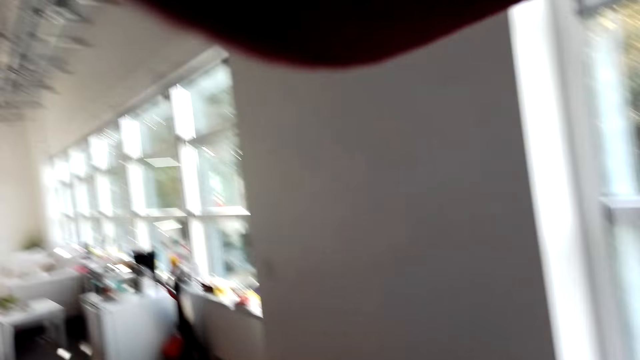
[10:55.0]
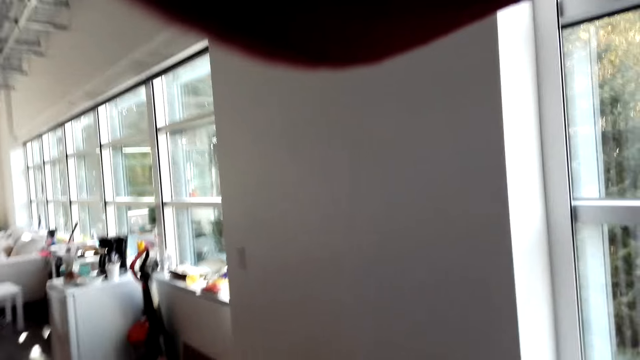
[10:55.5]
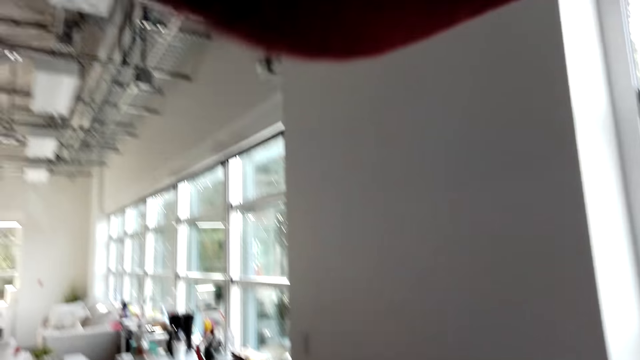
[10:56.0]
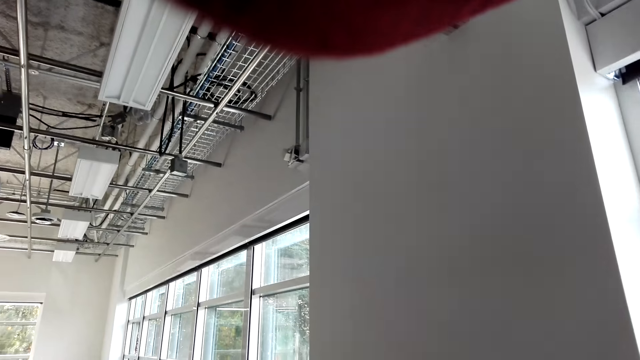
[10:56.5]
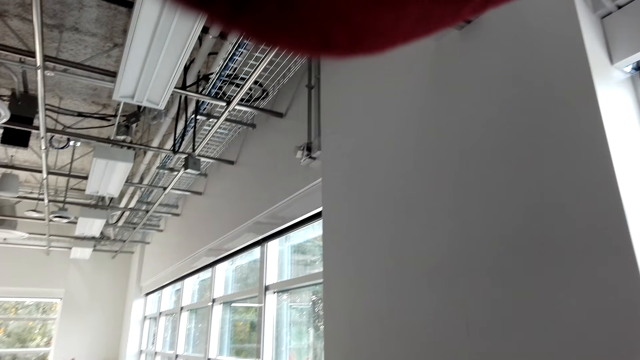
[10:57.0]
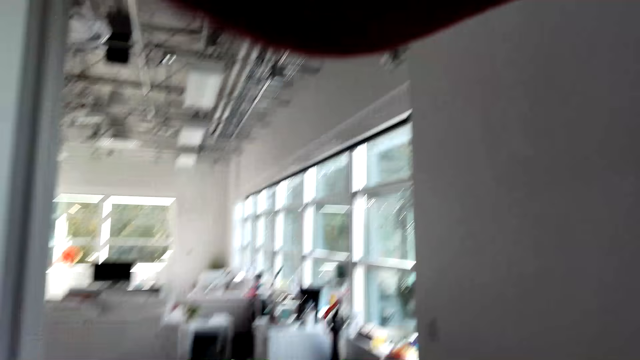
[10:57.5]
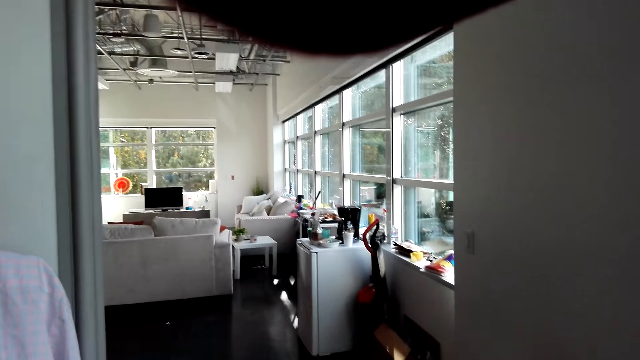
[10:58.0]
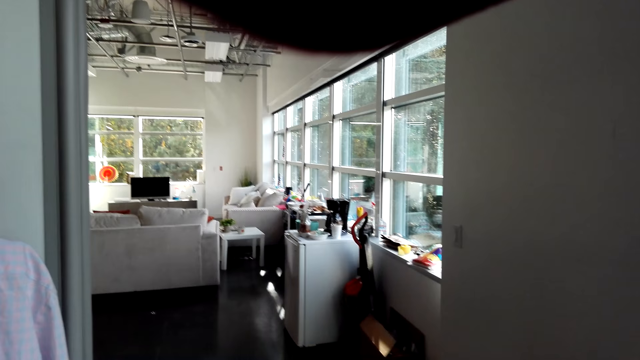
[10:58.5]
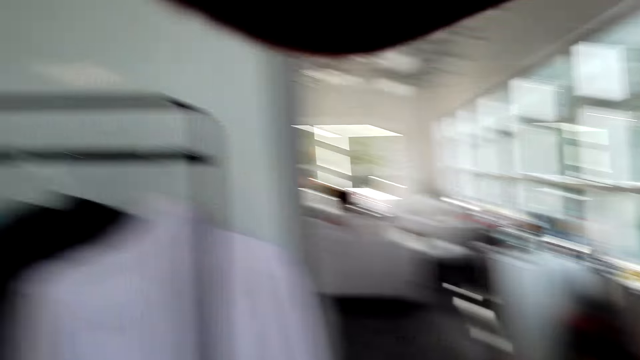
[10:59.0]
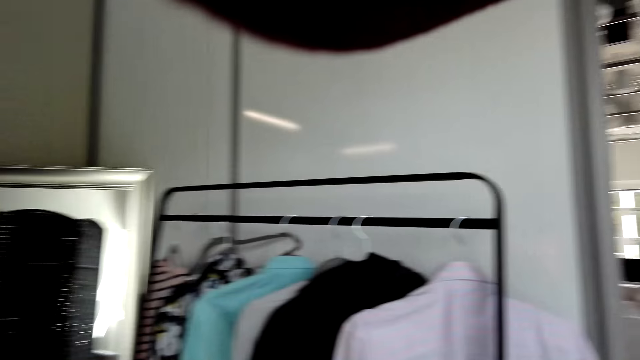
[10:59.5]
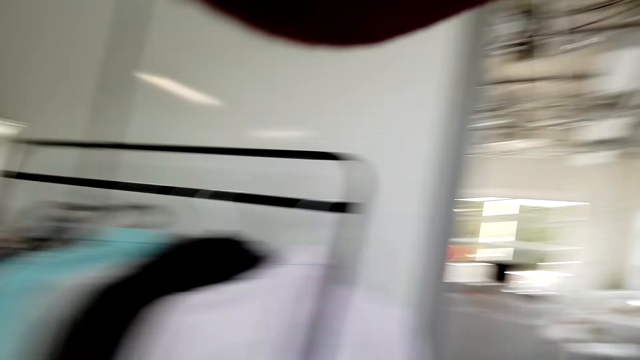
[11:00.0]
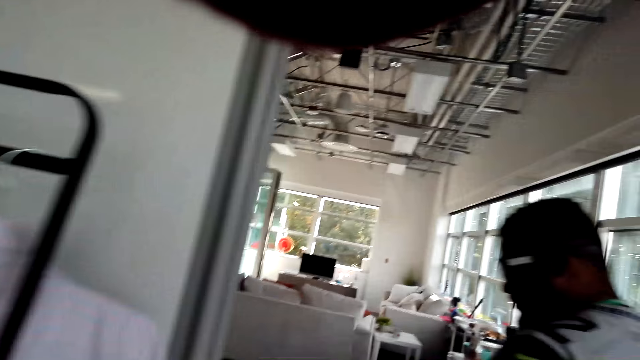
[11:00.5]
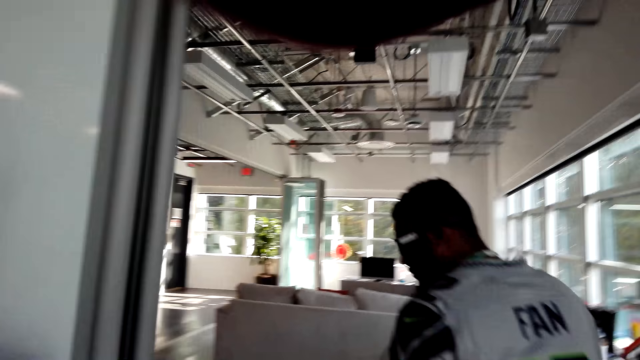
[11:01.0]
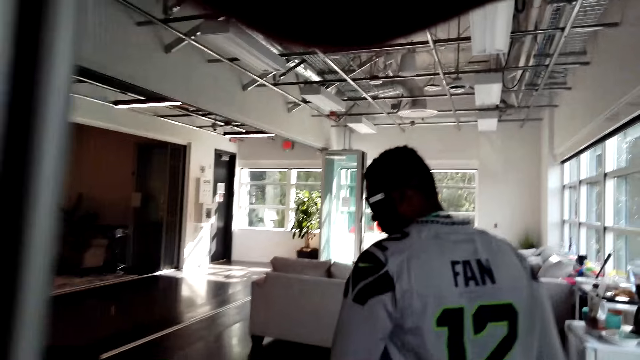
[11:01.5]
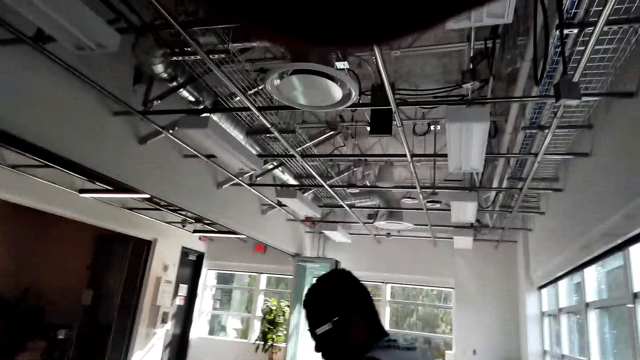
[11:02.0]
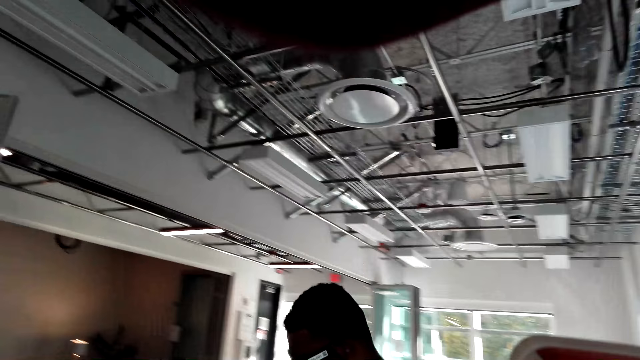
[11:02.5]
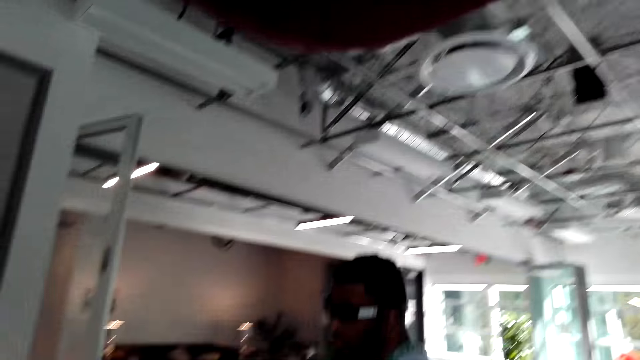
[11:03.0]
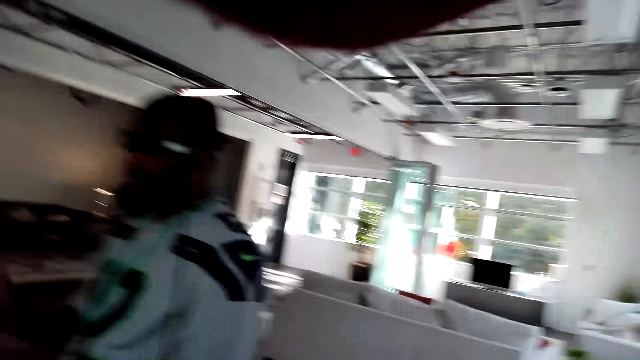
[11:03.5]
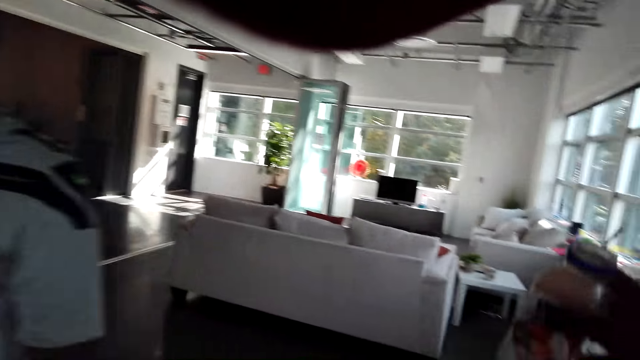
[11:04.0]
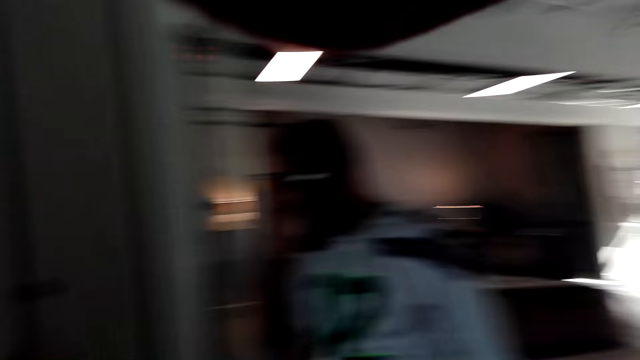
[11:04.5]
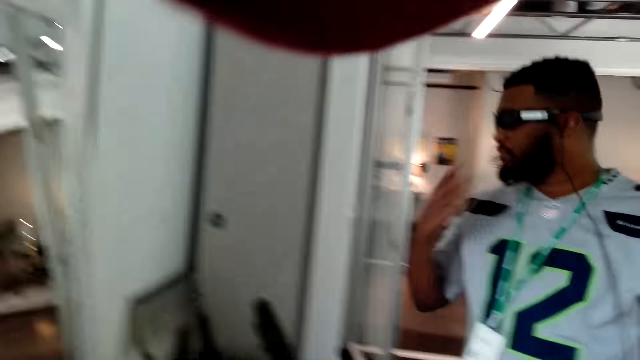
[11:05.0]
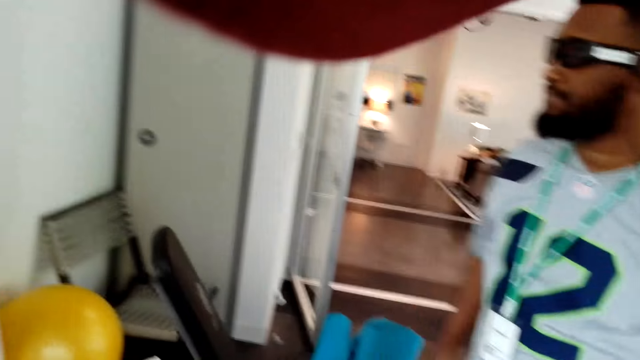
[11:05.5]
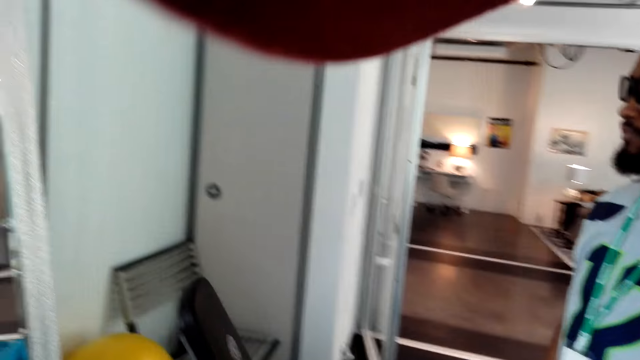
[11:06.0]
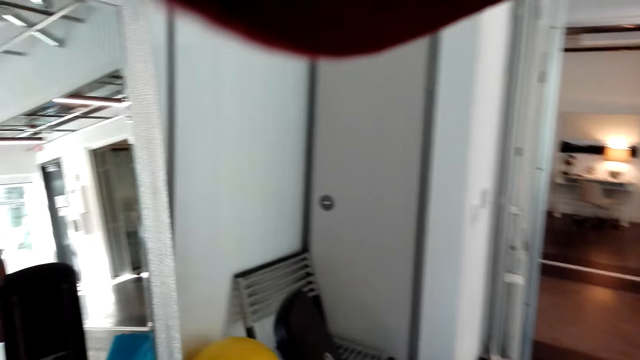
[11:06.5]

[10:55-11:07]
The camera wearer stares at the house. A man walks in the house.

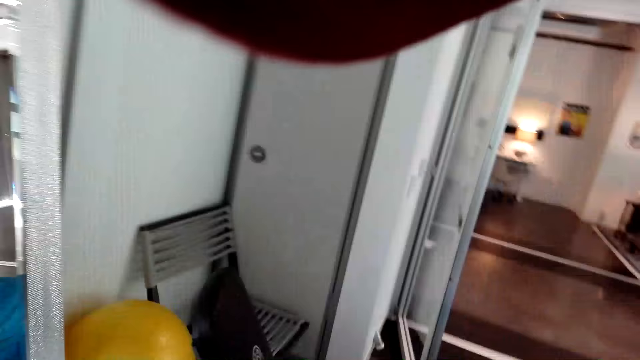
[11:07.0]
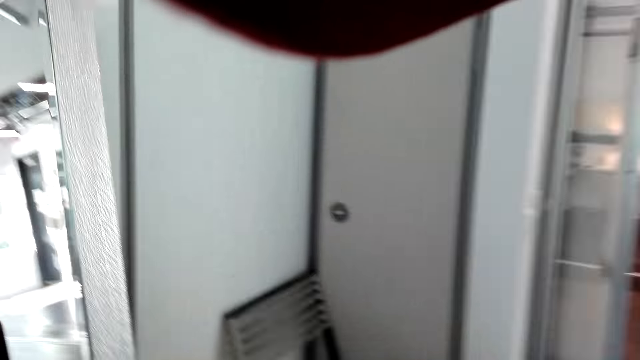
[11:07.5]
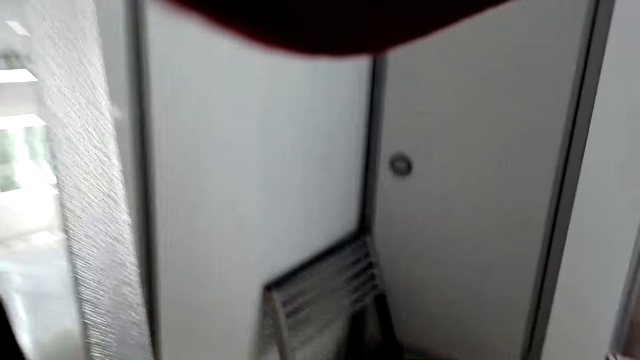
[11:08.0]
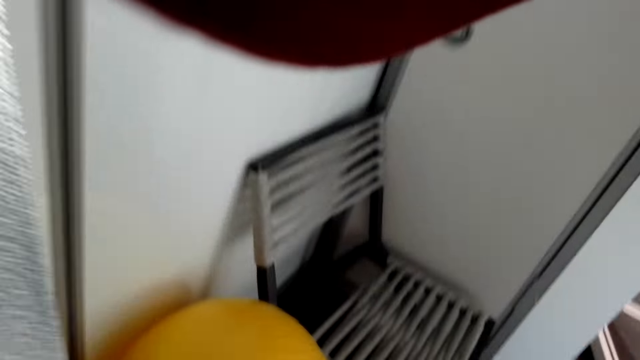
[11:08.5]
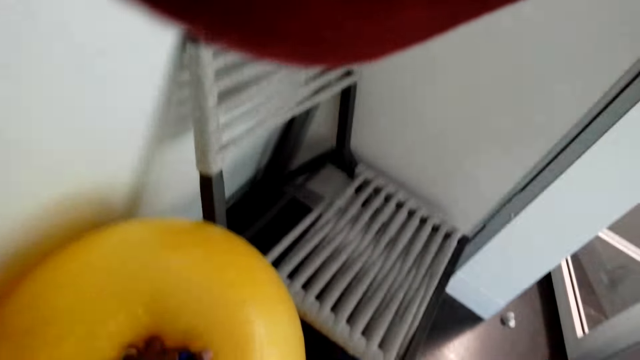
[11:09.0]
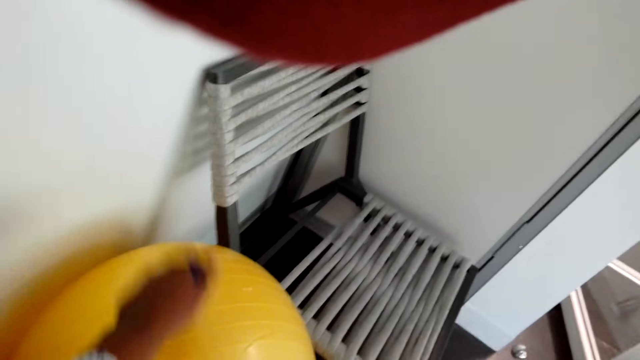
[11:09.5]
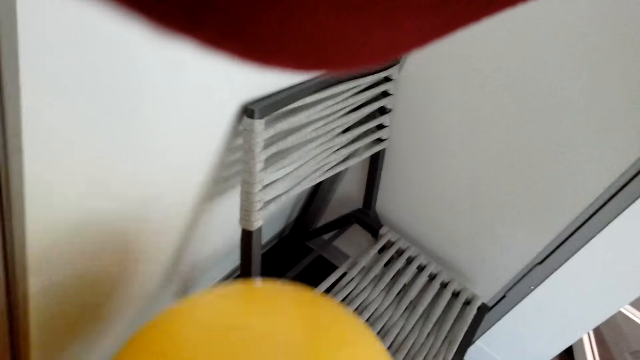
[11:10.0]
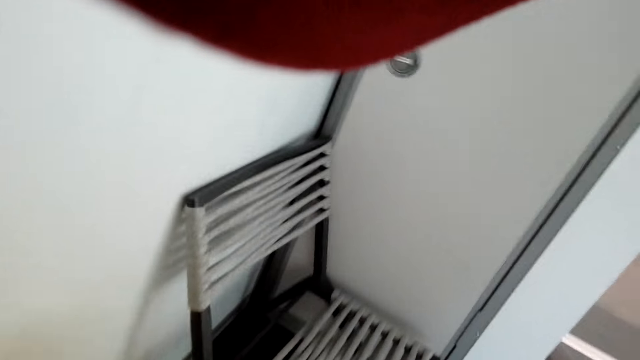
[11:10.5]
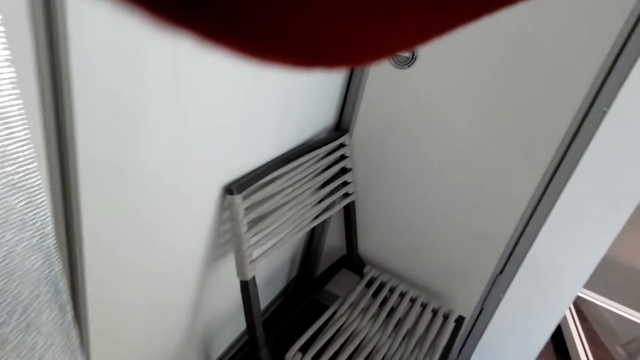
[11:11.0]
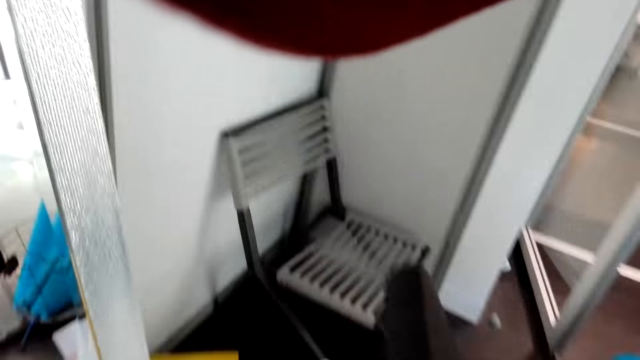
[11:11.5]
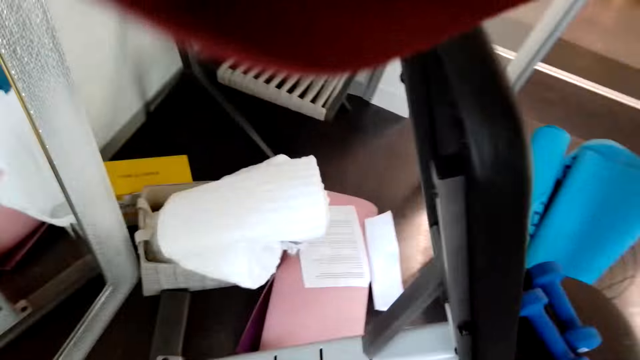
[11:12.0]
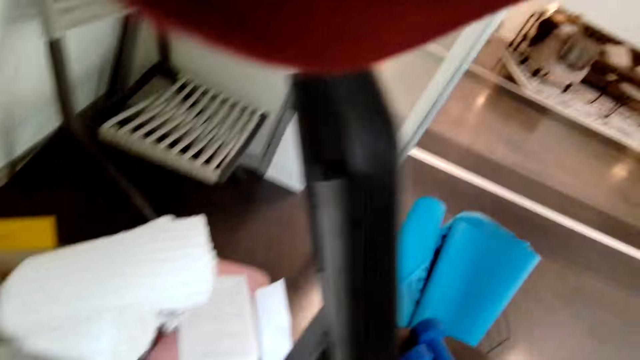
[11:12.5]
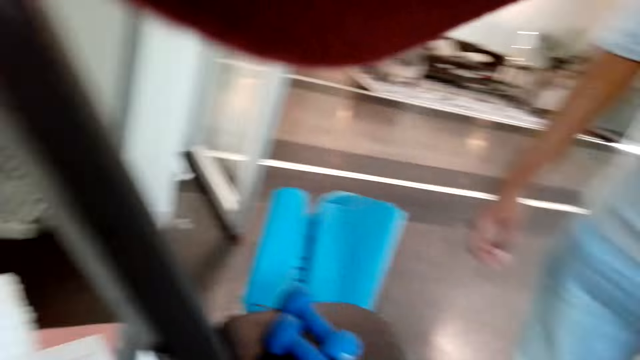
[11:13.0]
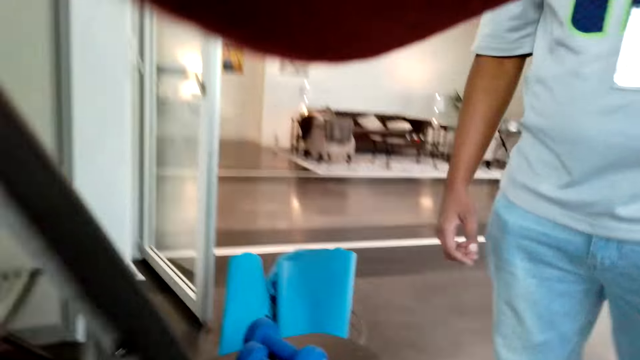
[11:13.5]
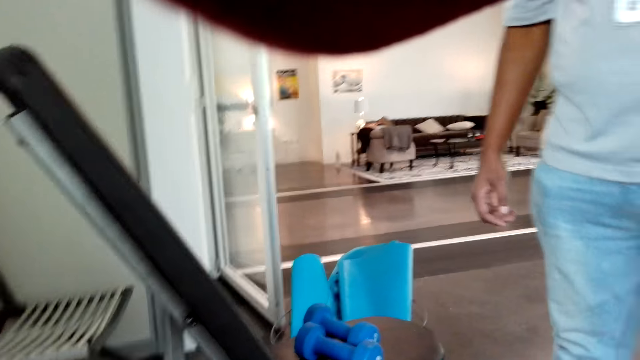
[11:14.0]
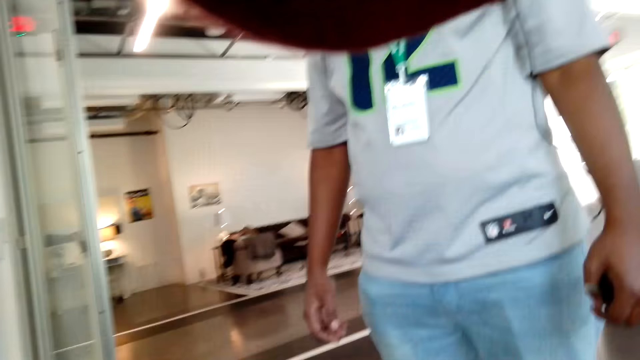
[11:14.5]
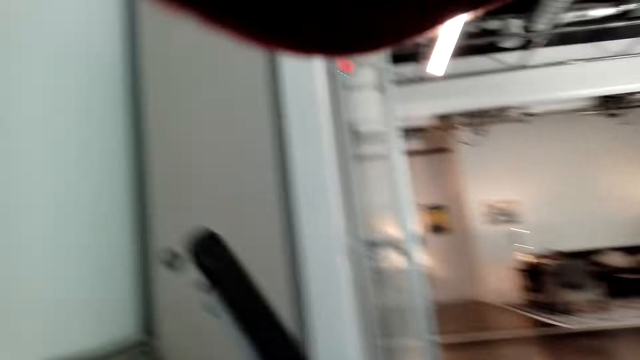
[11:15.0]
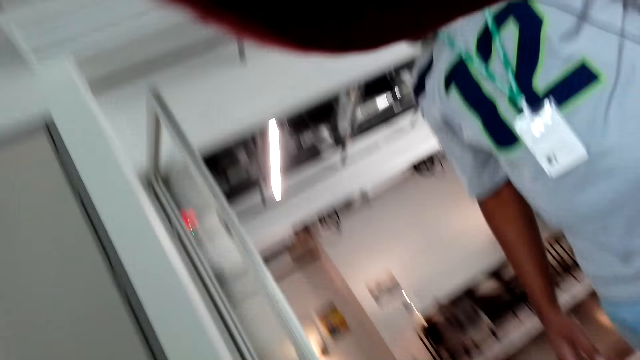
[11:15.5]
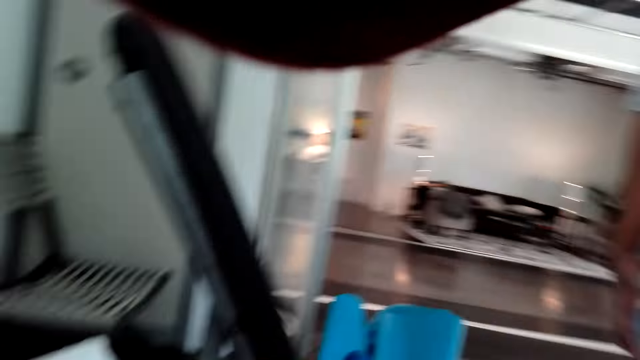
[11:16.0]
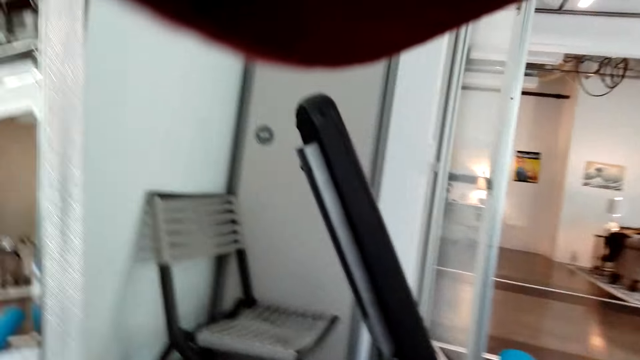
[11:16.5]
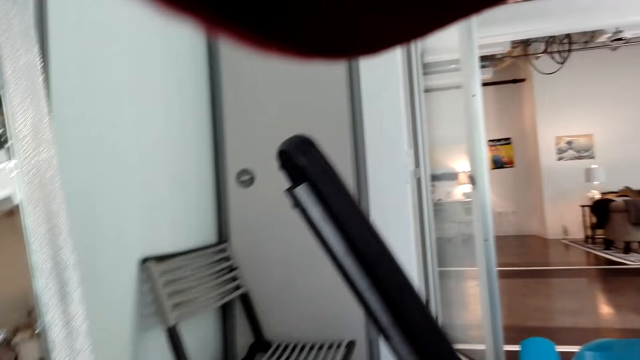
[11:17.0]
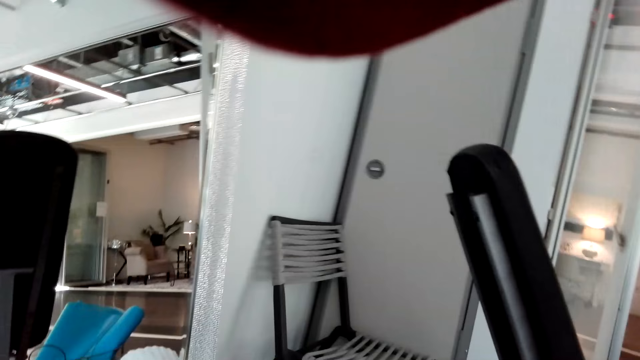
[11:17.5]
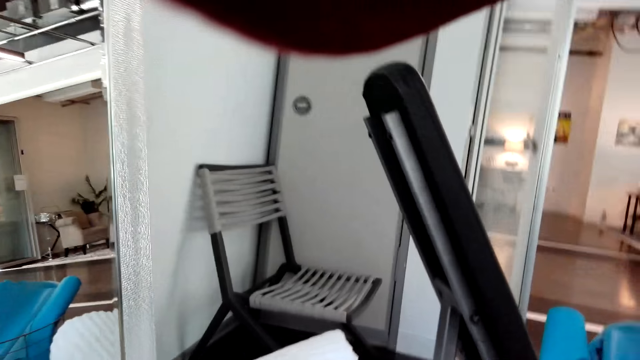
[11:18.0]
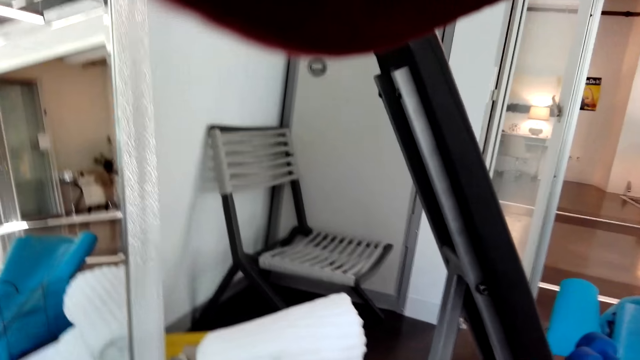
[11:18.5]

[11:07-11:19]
The camera wearer picks up a balloon. They communicate to a man. They watch the background.
